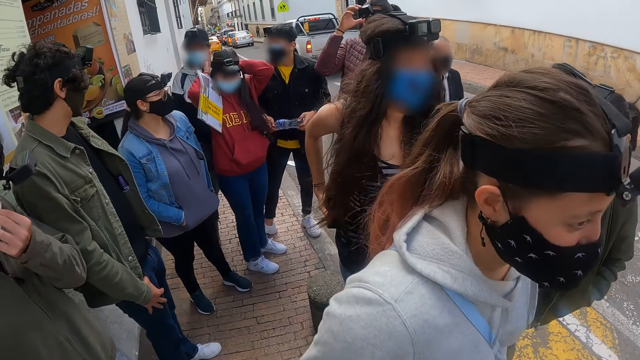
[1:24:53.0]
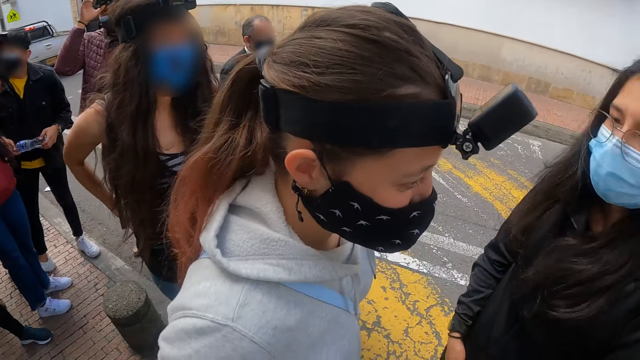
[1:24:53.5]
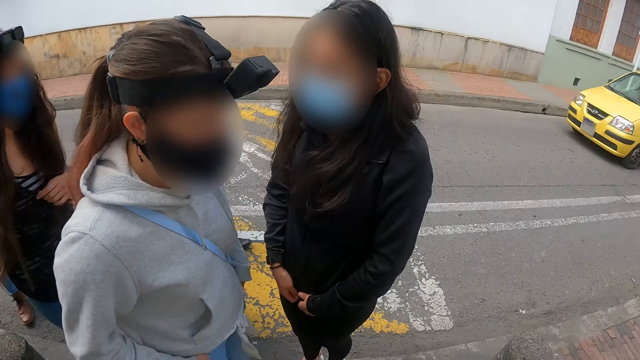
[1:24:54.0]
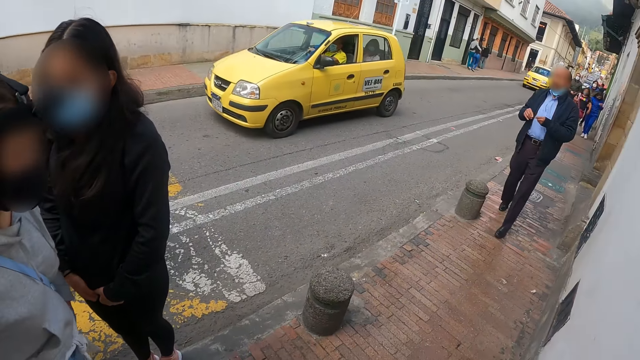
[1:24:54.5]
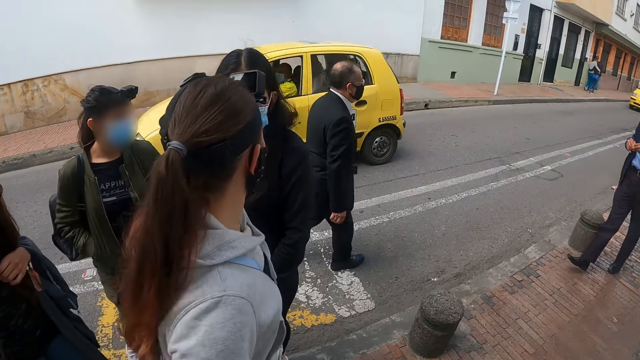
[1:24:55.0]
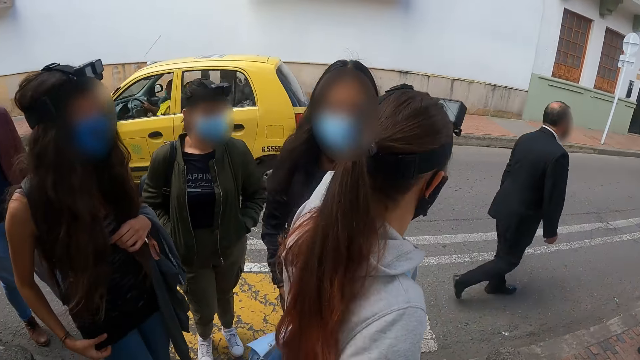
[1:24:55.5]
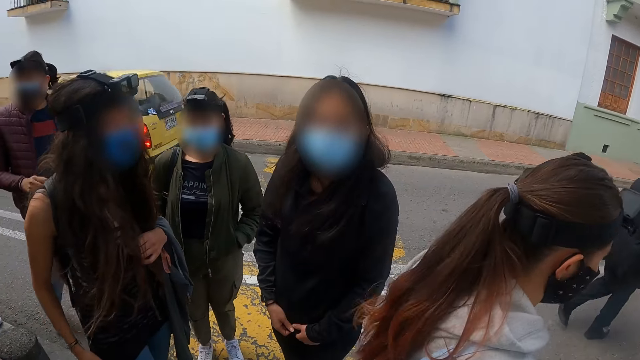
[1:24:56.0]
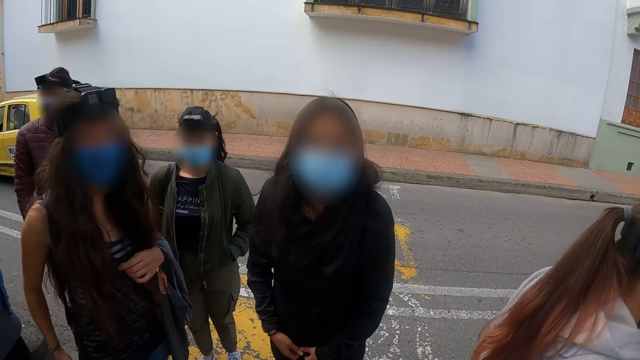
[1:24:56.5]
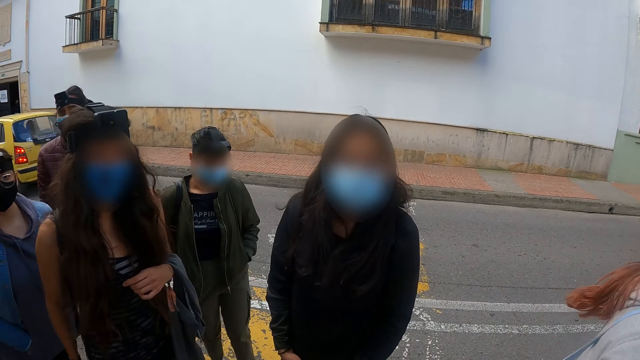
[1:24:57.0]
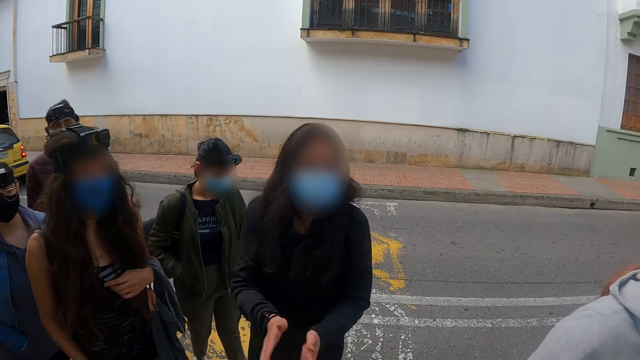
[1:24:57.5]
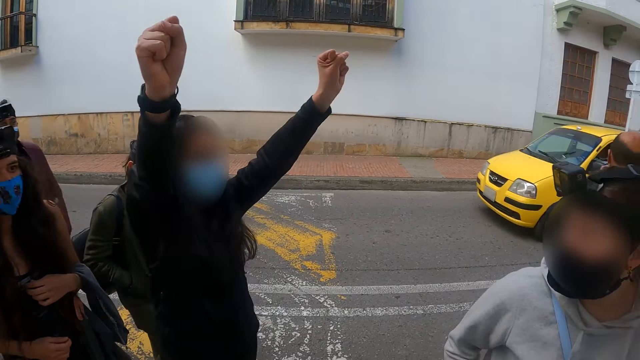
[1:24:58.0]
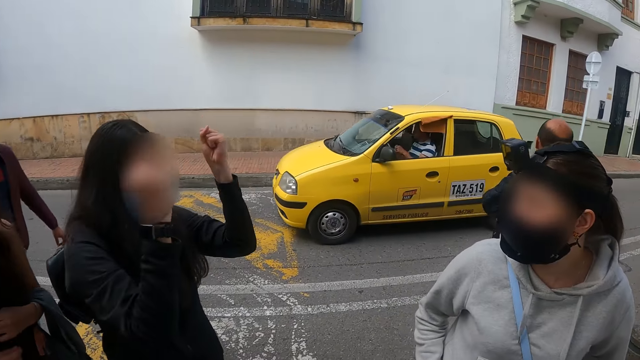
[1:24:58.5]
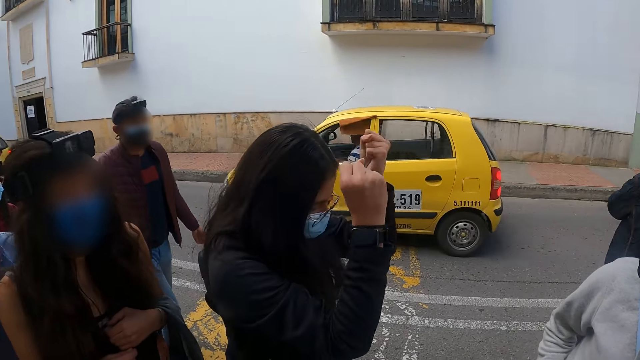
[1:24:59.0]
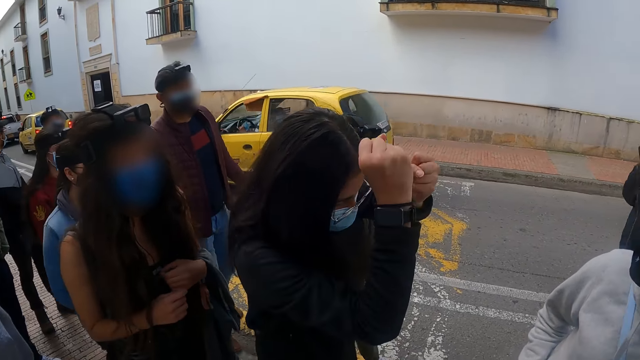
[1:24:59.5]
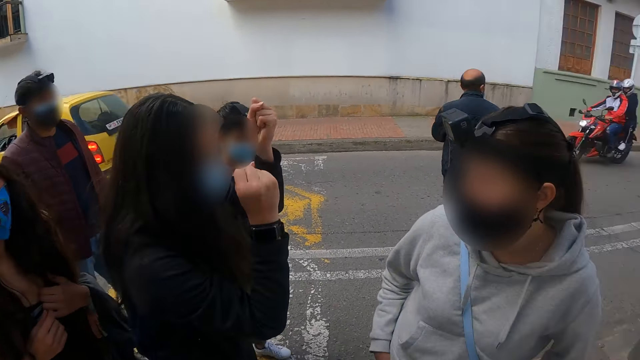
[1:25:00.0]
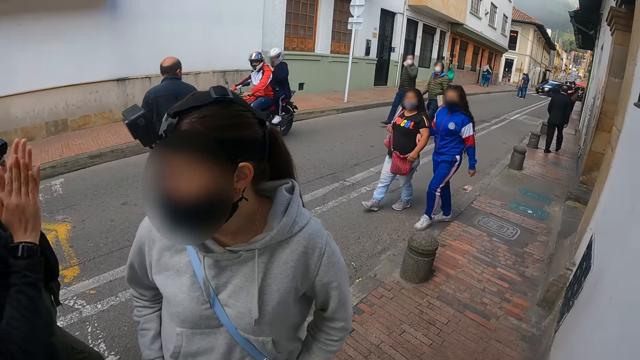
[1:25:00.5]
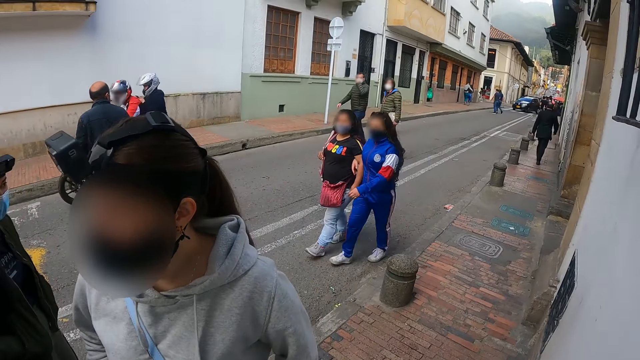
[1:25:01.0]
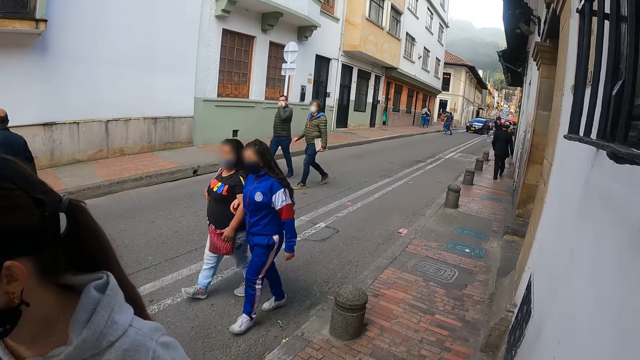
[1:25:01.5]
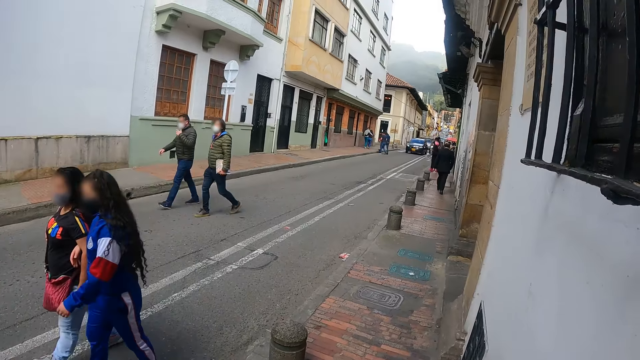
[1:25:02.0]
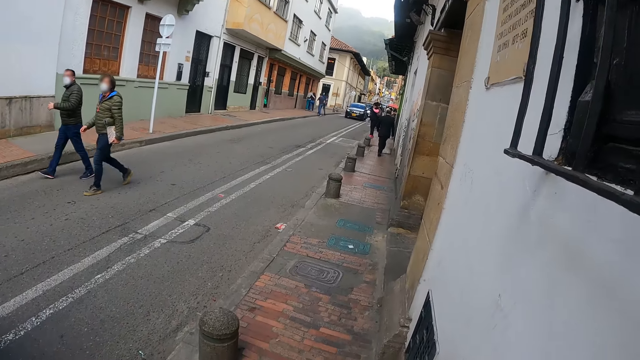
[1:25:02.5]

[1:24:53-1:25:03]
The camera wearer turns around. They interact with a woman. They stand on the sidewalk. The woman claps hands. The camera wearer looks at the woman. The woman cheers. The camera wearer walks on the sidewalk.

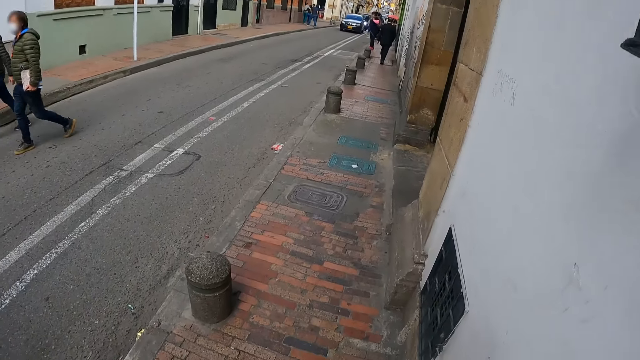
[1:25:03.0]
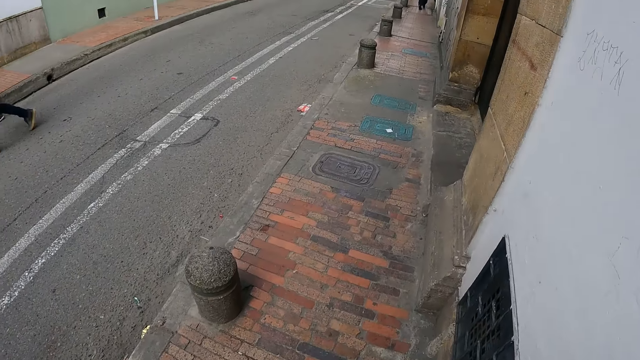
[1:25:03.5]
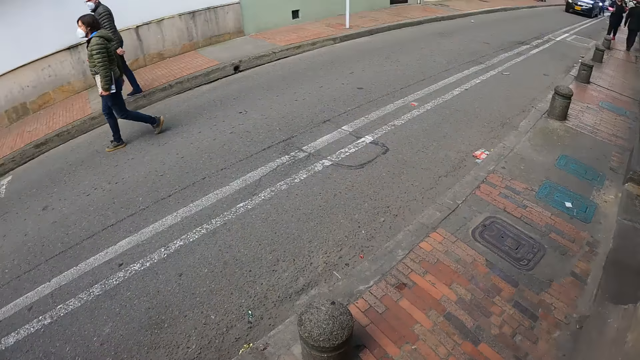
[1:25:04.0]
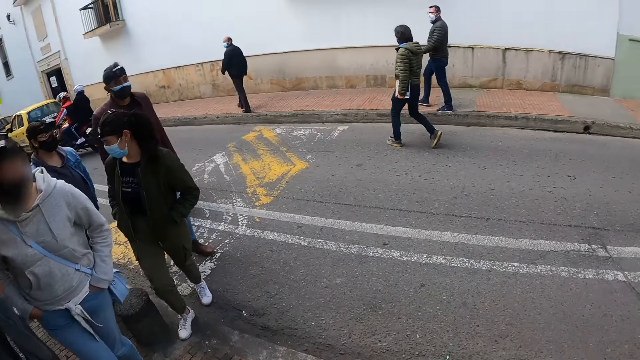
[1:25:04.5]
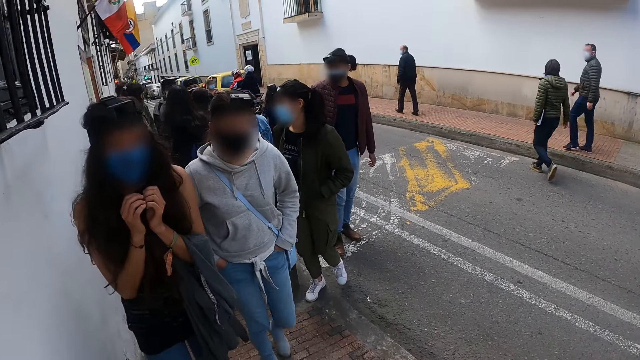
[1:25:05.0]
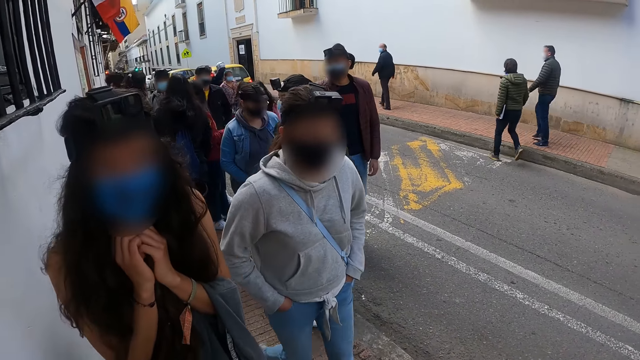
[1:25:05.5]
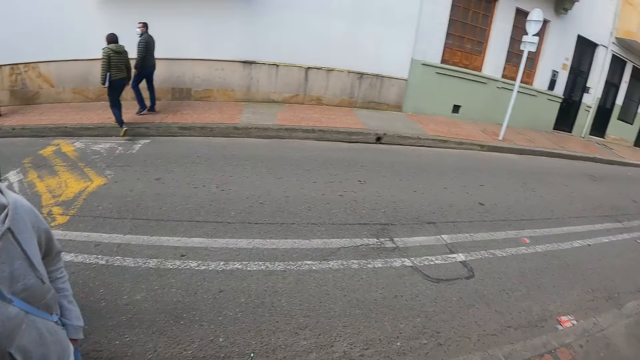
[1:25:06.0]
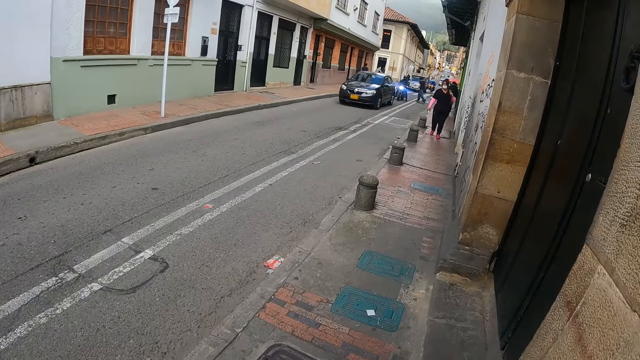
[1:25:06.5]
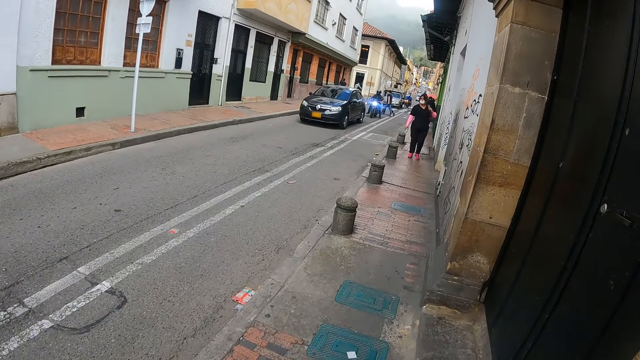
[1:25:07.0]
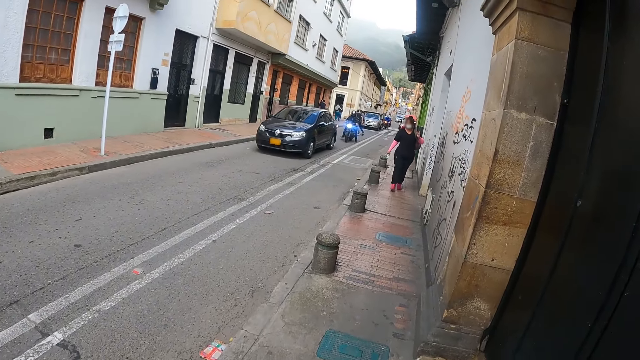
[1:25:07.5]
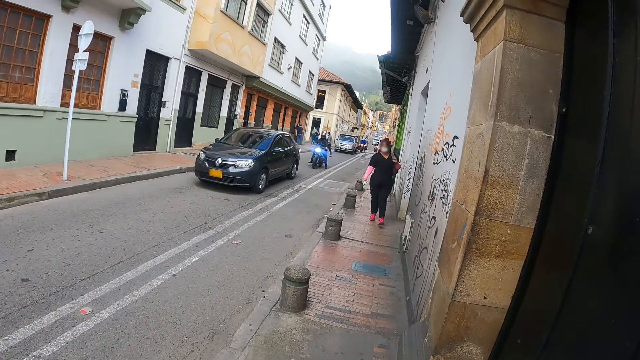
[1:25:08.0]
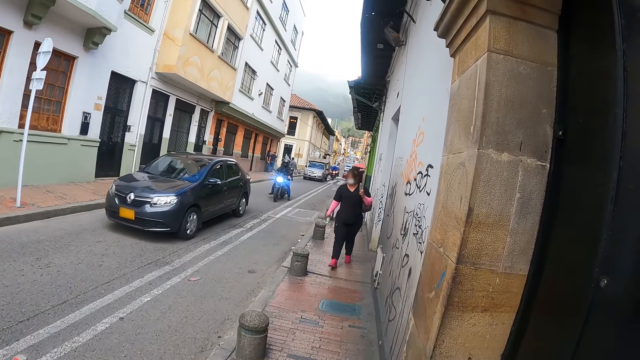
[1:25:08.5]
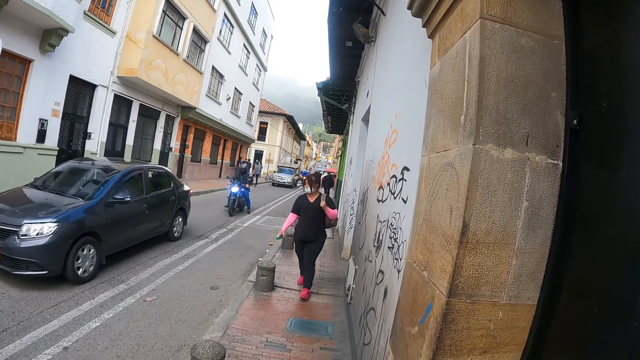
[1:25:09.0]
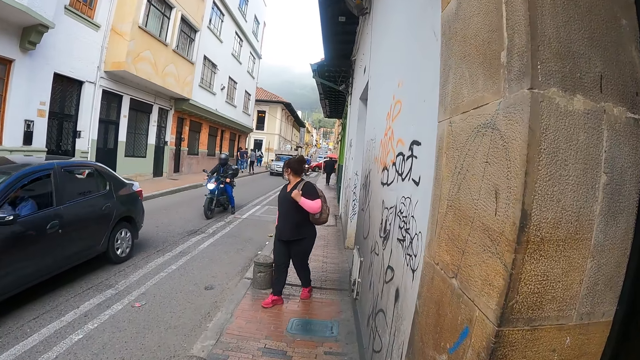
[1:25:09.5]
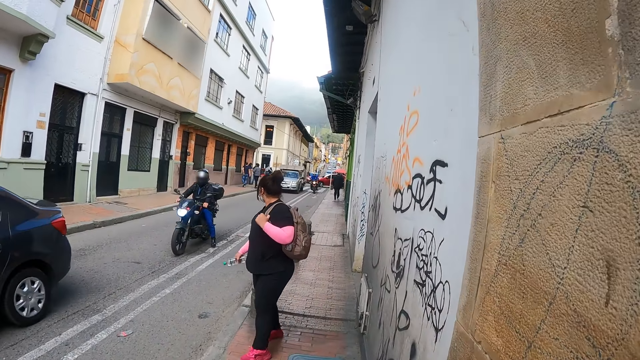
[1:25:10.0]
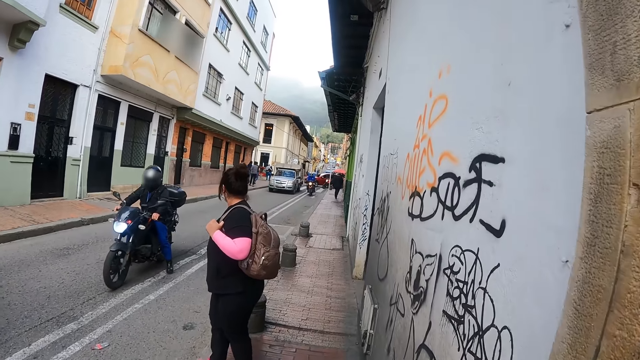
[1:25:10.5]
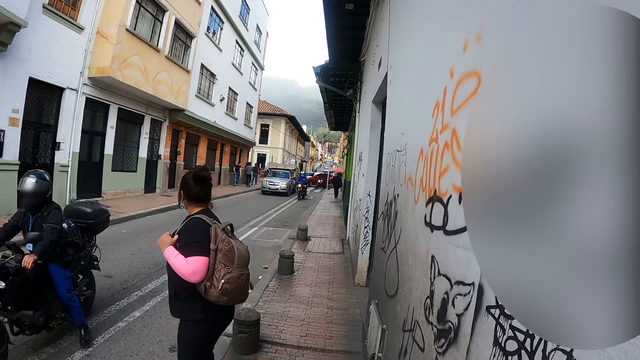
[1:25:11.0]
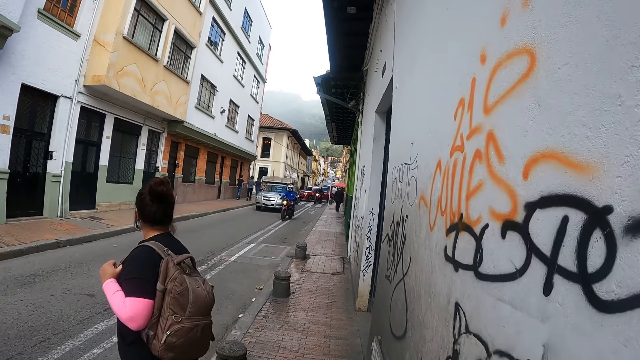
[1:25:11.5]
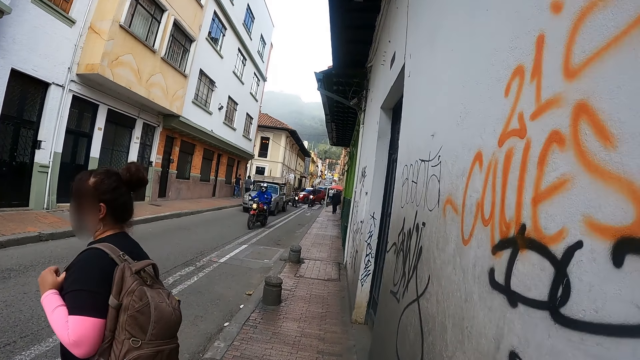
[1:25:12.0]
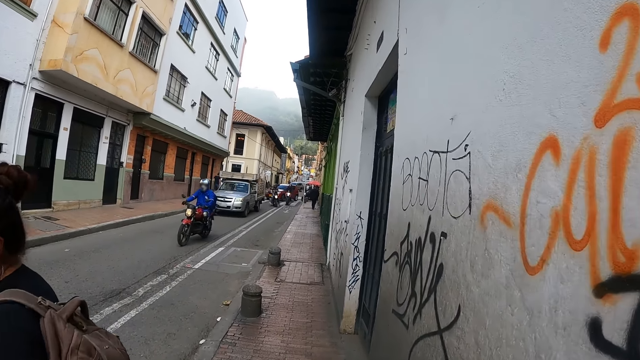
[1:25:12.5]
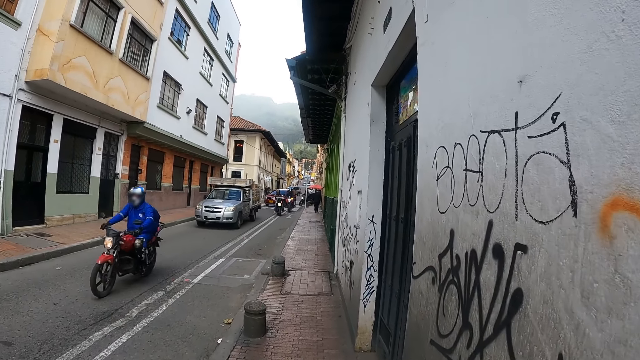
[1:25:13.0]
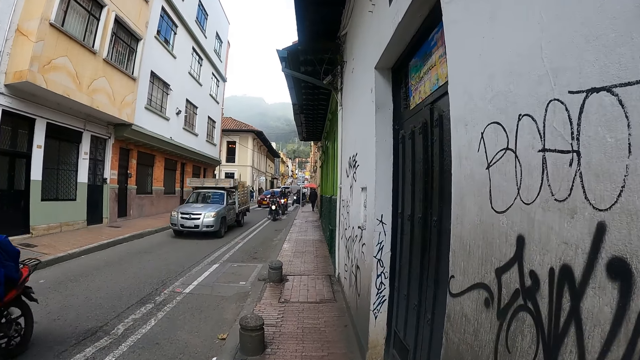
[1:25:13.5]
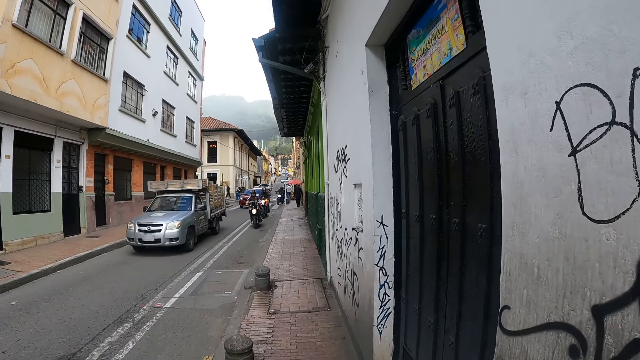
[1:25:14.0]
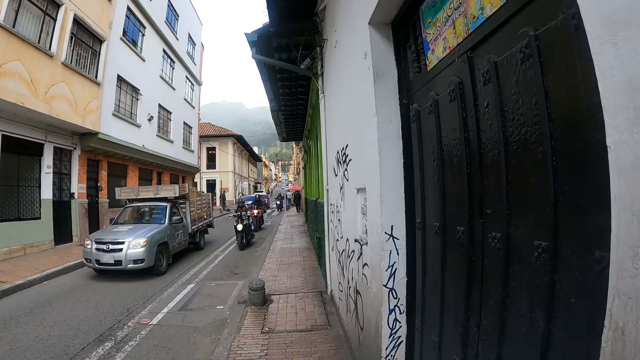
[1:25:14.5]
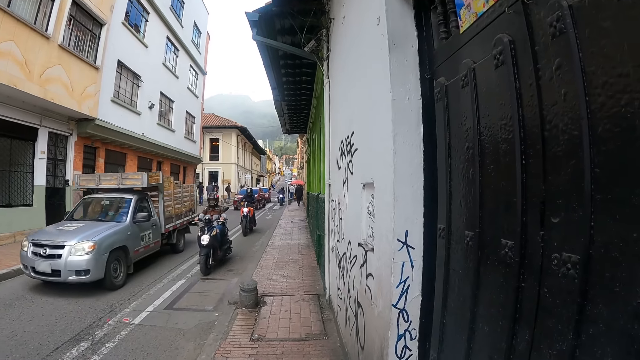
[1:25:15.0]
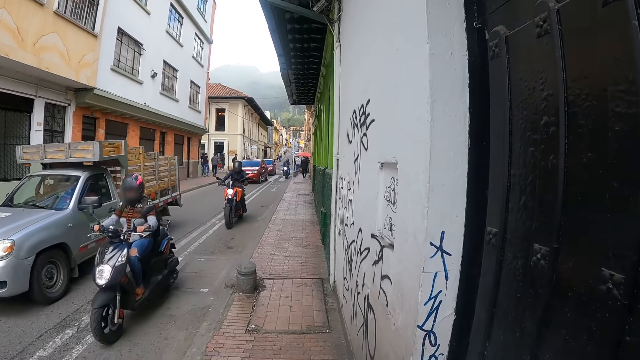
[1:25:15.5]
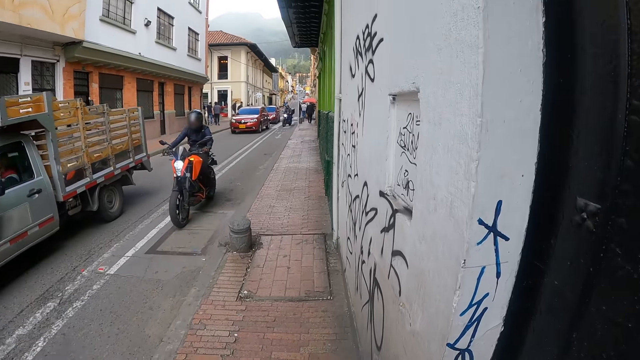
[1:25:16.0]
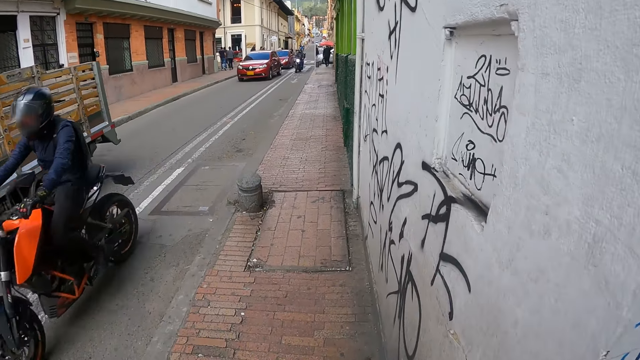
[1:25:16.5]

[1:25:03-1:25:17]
The camera wearer turns around. They walk on the sidewalk. A person walks outside.
